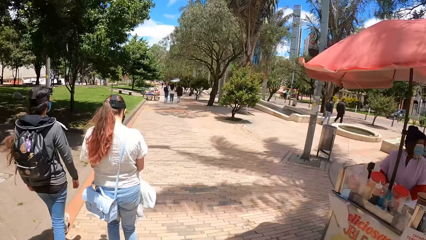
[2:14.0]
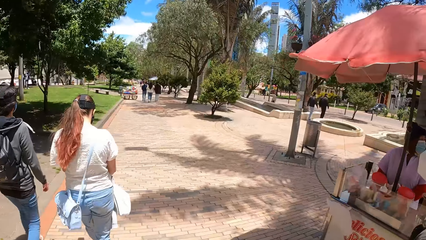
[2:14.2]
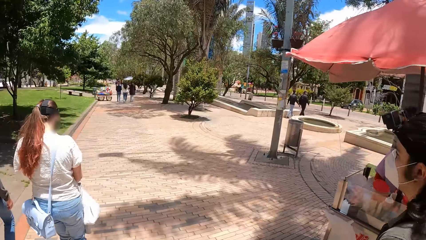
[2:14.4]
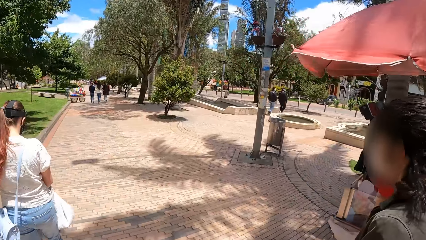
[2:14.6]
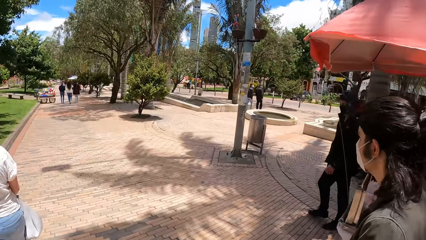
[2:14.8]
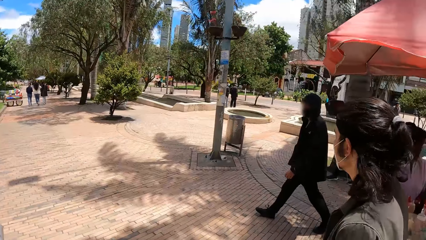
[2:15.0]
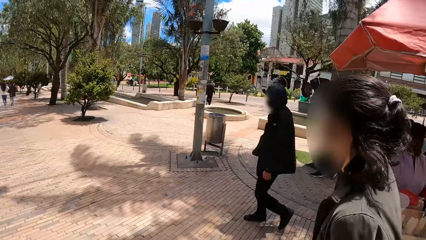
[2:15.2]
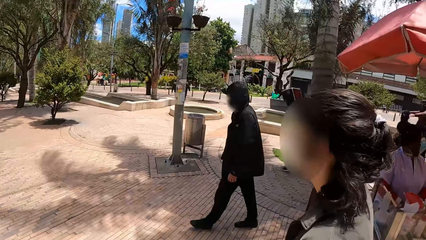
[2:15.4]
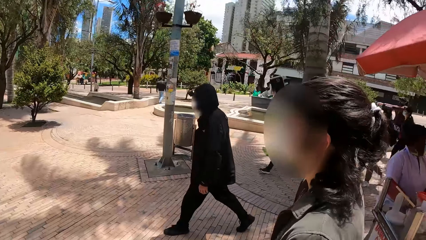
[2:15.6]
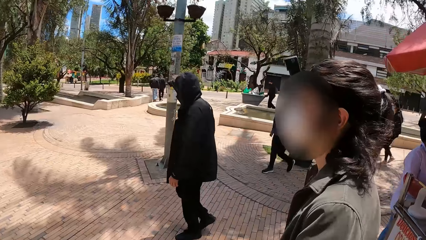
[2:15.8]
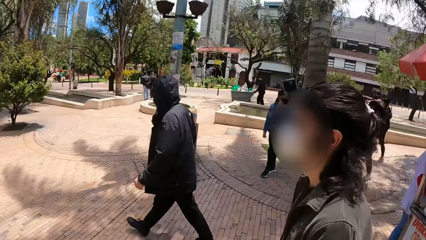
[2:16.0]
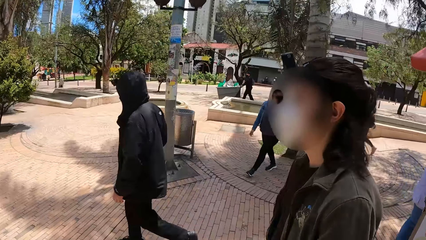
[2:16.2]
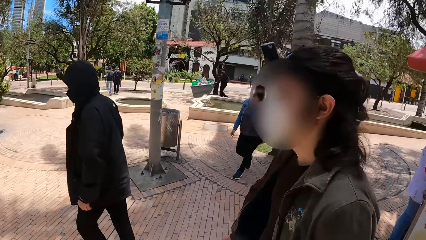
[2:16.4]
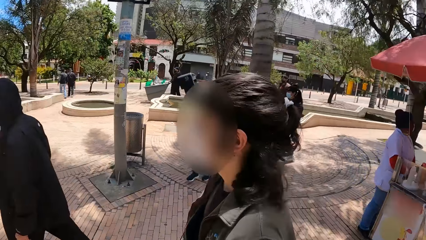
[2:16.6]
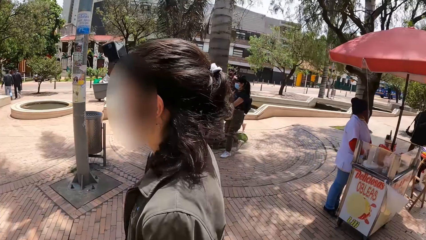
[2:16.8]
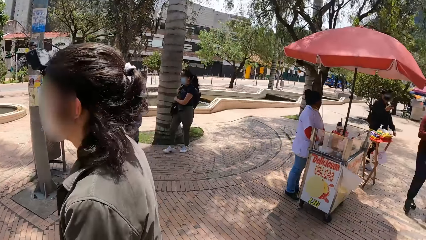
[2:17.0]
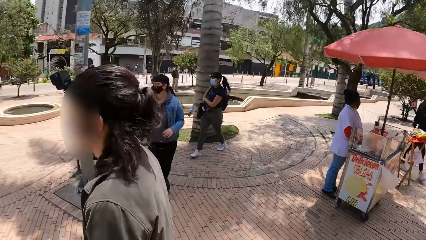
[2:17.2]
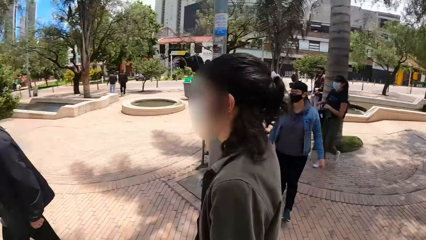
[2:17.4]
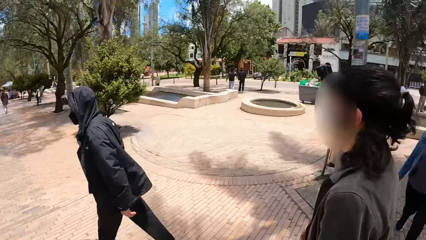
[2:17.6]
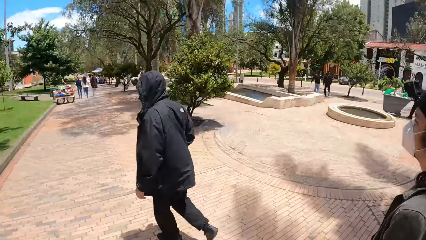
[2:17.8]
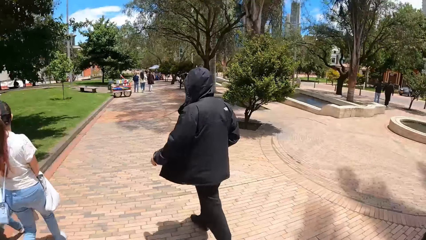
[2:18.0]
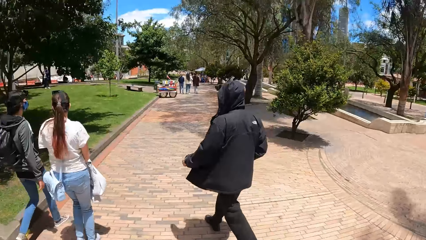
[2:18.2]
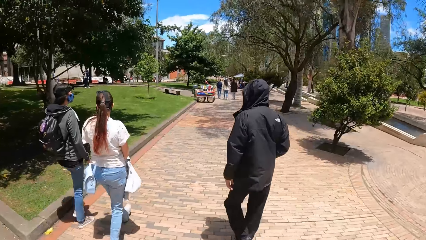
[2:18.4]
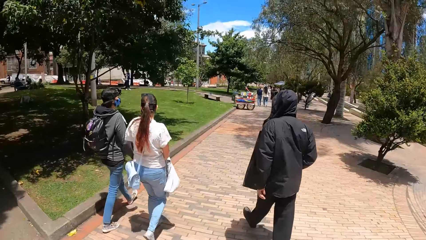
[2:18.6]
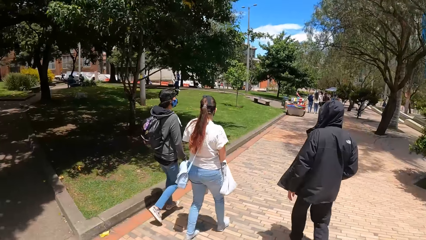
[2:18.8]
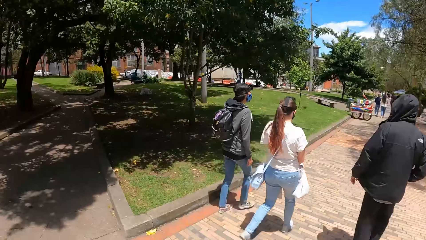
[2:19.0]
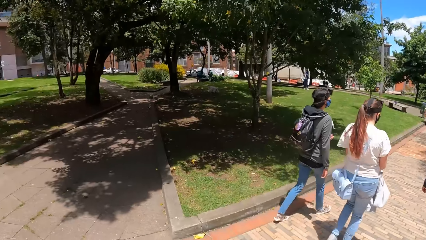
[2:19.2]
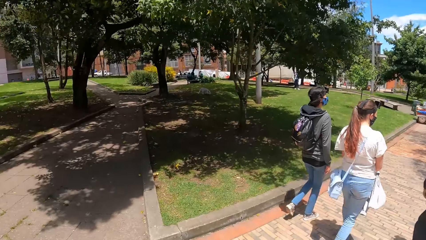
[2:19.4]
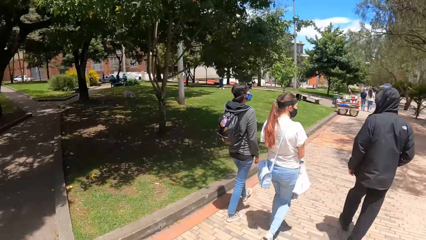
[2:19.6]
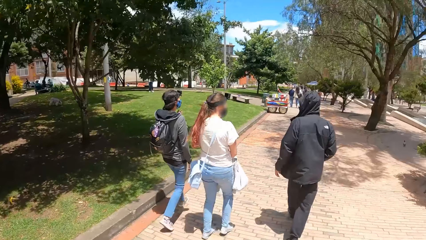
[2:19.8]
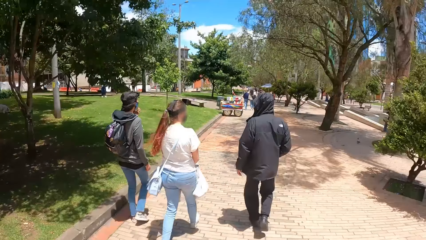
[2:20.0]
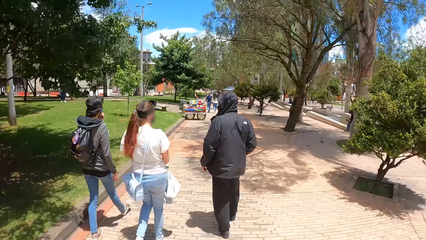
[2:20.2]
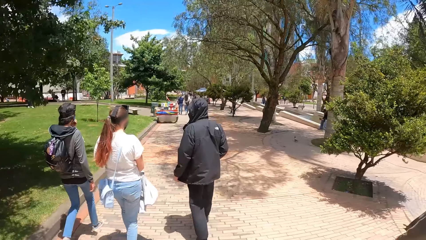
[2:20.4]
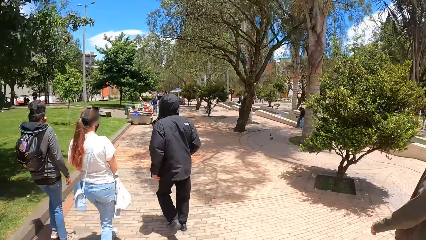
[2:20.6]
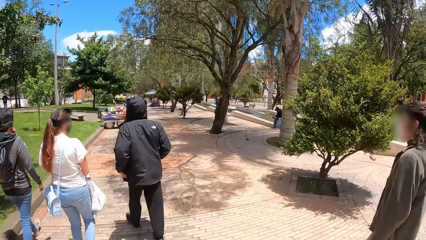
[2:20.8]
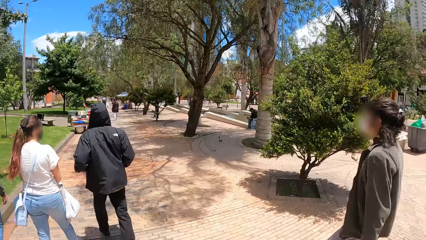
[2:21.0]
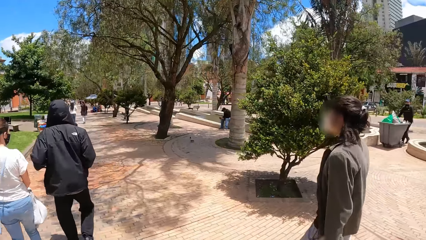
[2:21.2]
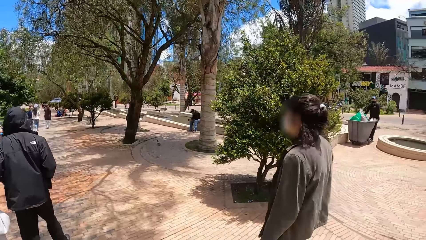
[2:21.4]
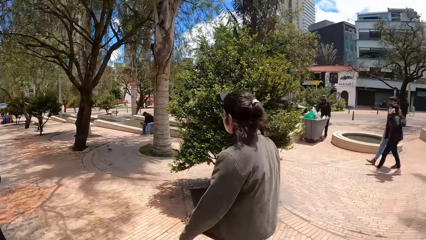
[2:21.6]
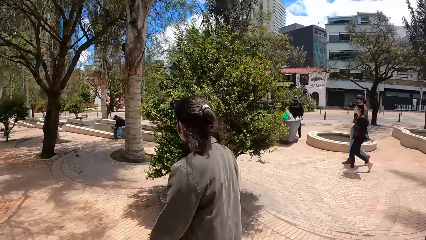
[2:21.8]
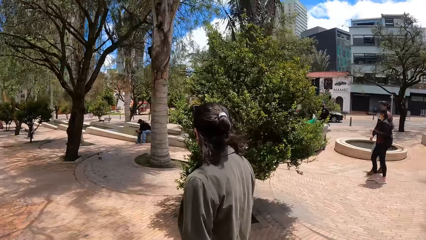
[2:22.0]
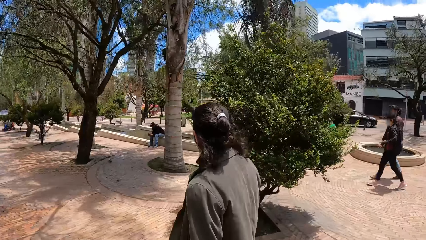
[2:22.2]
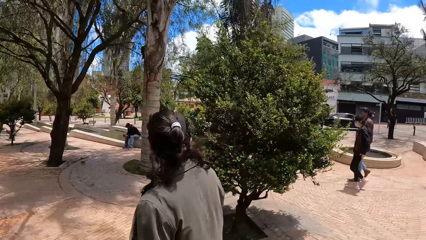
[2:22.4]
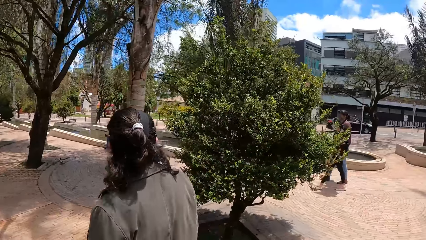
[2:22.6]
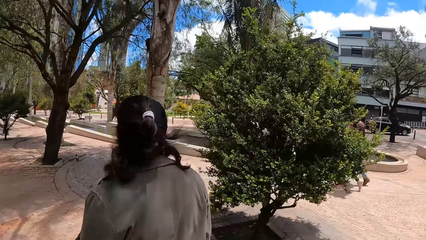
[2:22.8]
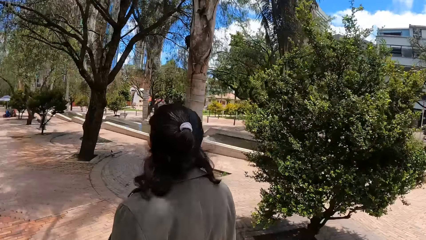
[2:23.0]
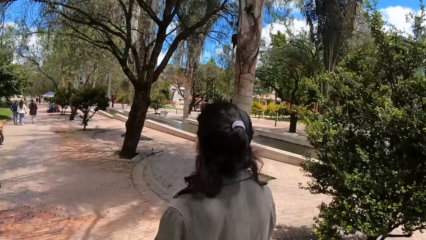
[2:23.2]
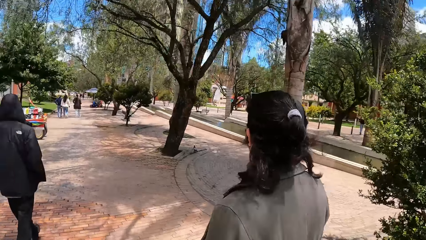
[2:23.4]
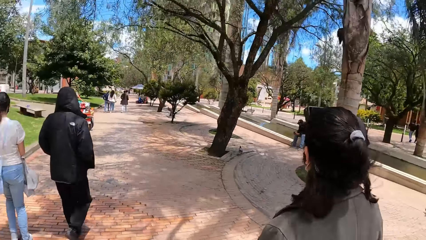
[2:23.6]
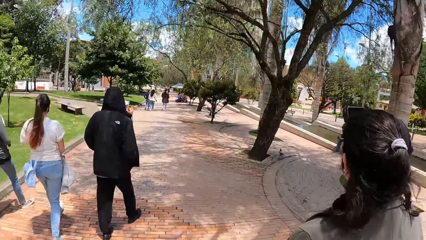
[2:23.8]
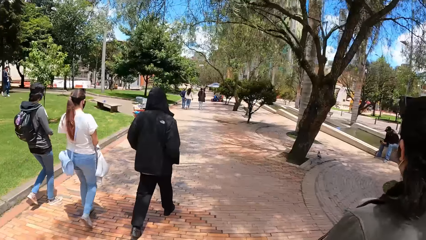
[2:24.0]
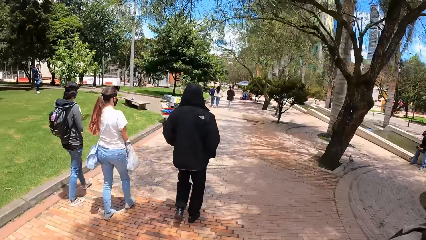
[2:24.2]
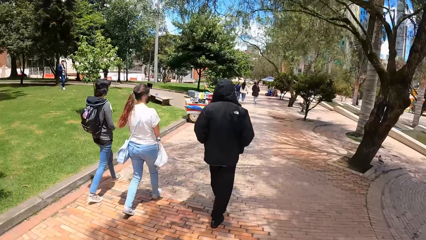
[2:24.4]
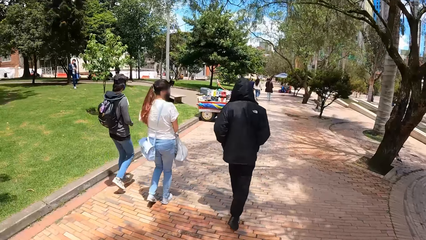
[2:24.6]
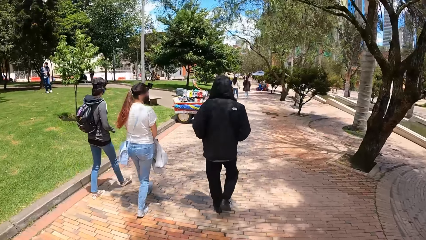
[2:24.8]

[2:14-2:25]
The camera wearer looks around.

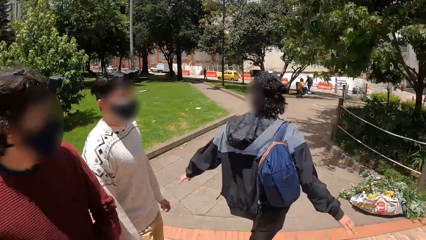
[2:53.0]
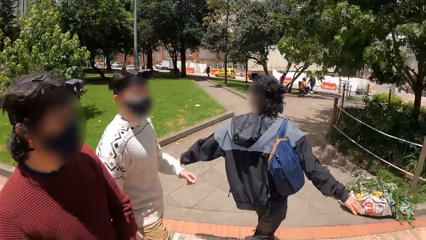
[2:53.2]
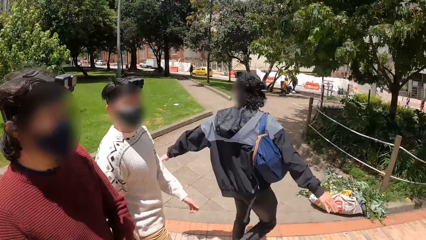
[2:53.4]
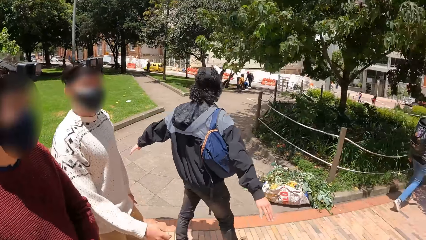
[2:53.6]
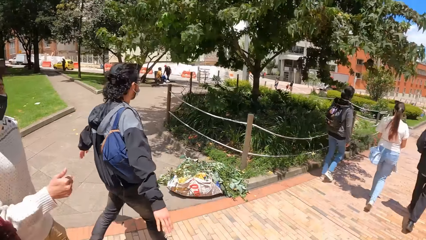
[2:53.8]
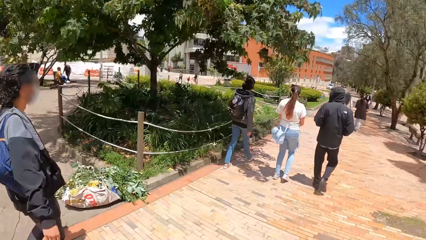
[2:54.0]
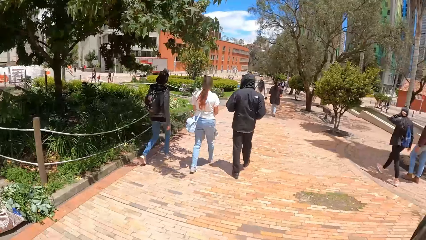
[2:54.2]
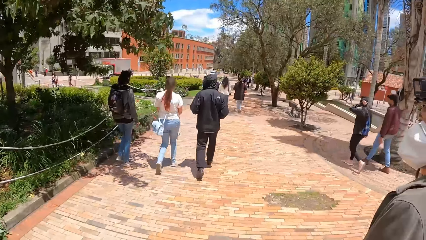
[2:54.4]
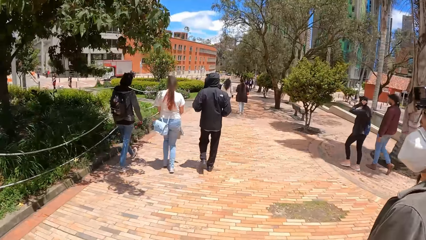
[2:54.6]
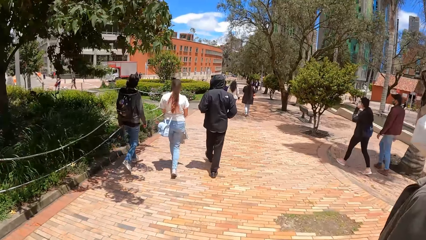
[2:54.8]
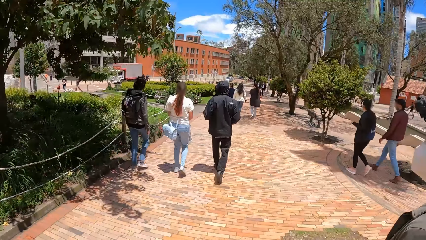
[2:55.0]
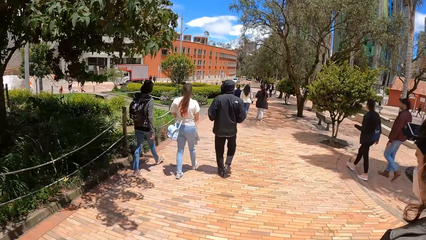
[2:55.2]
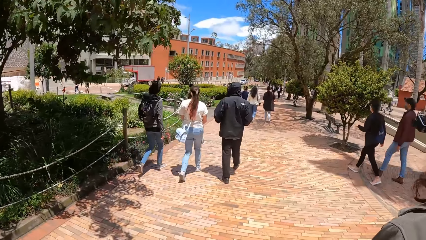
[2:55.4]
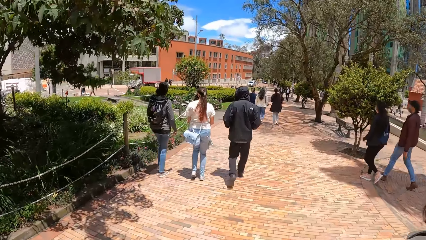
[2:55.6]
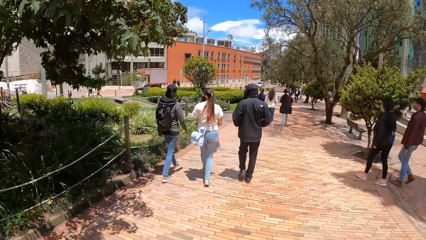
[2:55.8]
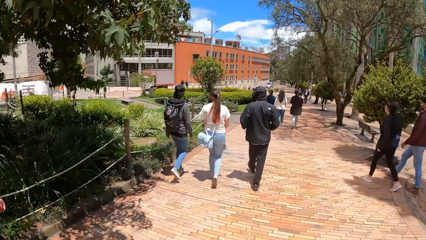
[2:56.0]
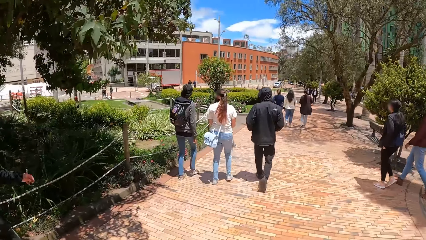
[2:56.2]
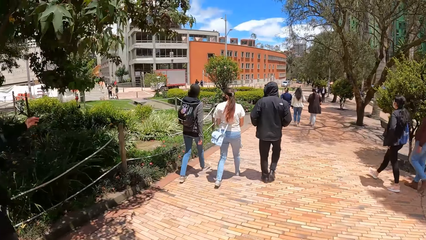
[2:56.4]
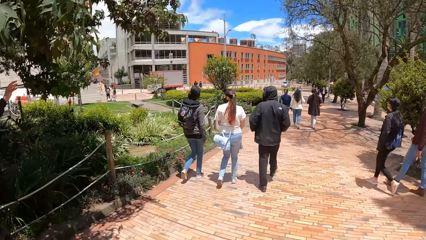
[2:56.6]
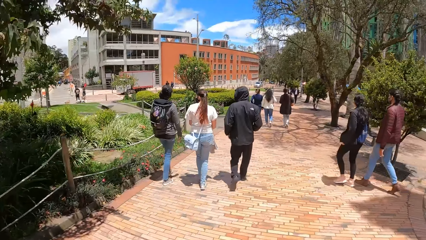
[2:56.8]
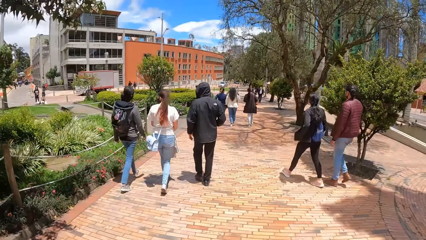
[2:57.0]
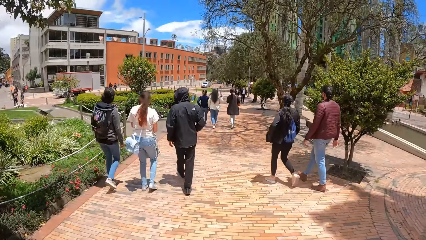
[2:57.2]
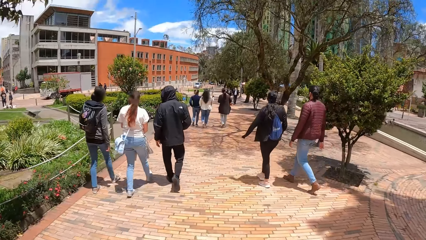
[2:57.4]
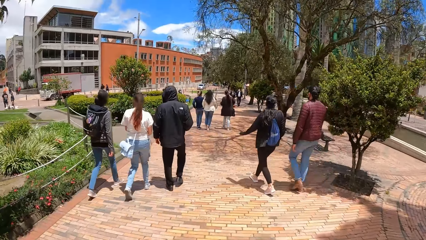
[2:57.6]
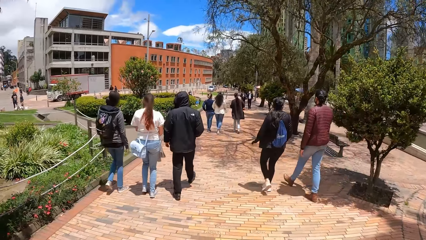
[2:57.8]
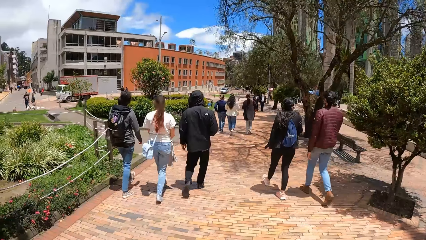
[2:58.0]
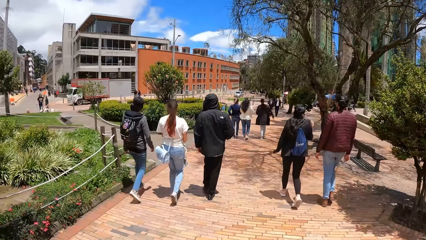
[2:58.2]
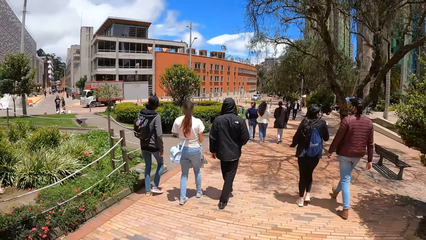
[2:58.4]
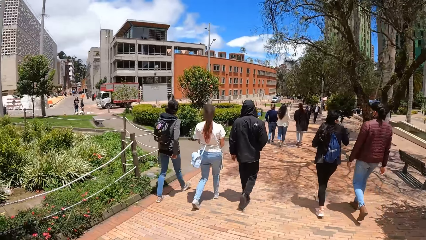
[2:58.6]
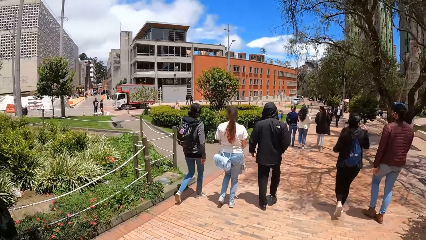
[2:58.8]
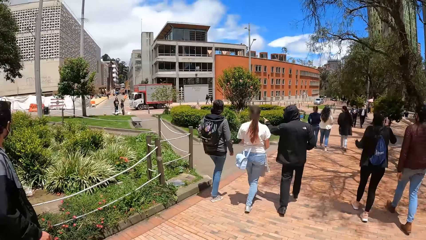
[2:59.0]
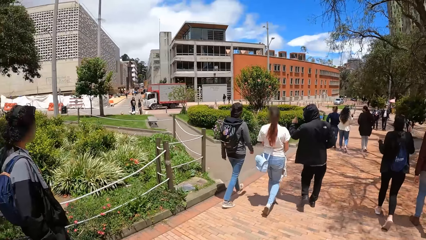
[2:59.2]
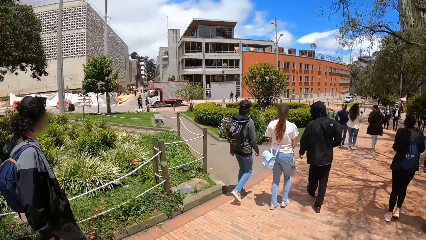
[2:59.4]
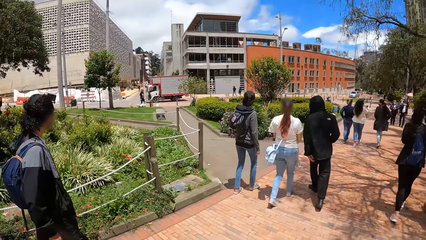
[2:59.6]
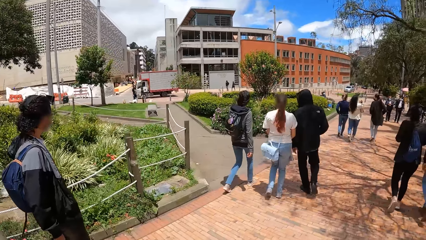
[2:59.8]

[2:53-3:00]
A woman places her left hand on her head. The camera wearer looks around.
